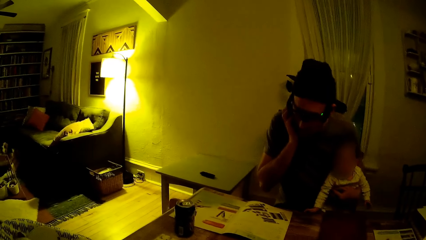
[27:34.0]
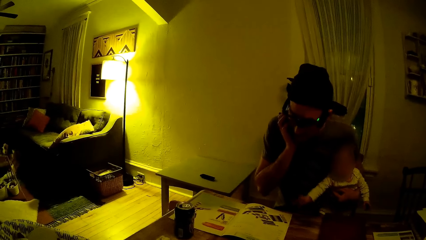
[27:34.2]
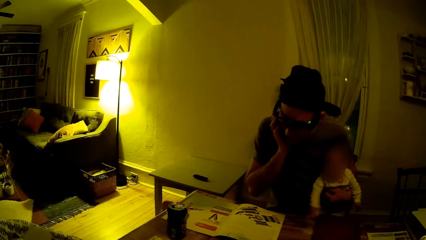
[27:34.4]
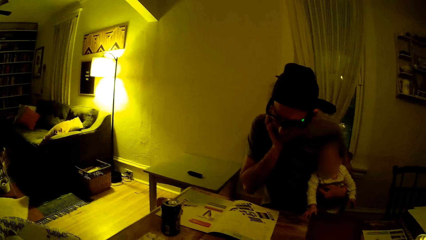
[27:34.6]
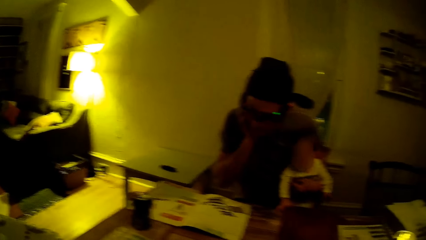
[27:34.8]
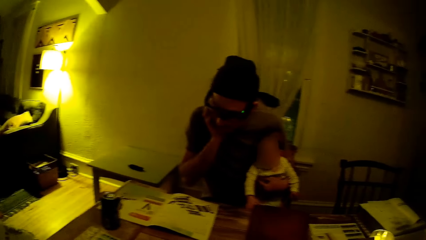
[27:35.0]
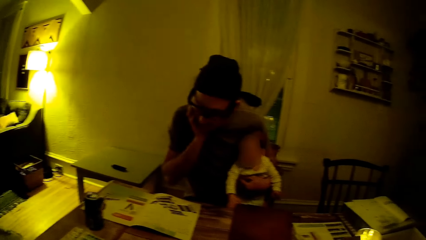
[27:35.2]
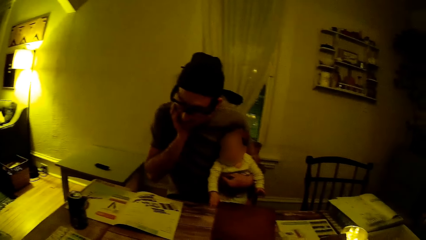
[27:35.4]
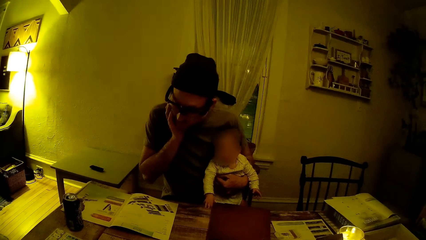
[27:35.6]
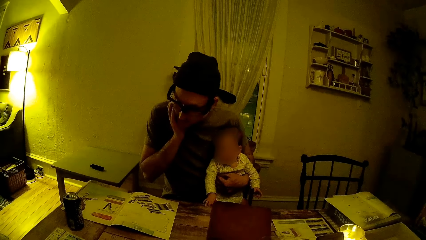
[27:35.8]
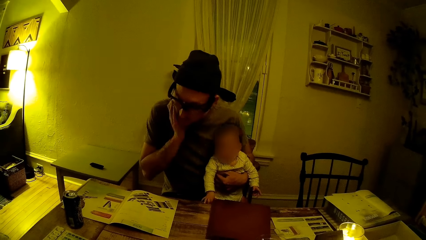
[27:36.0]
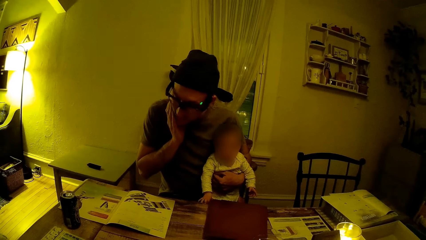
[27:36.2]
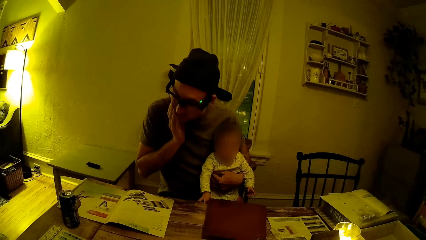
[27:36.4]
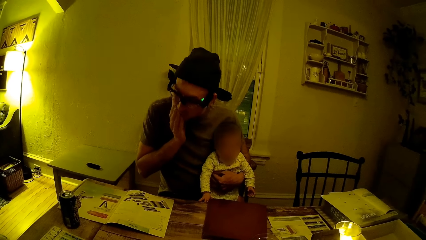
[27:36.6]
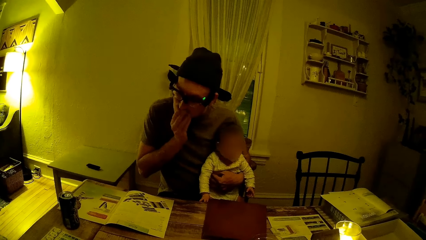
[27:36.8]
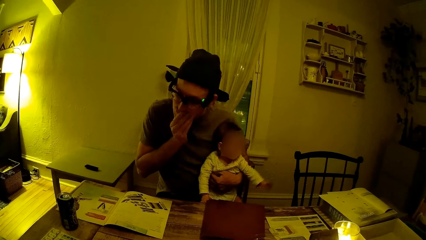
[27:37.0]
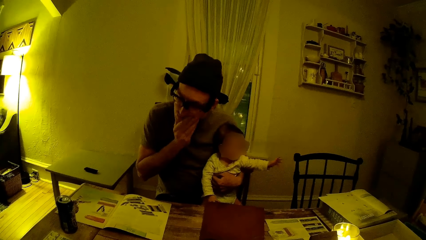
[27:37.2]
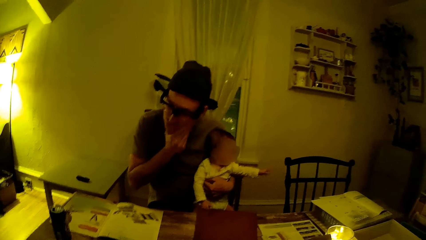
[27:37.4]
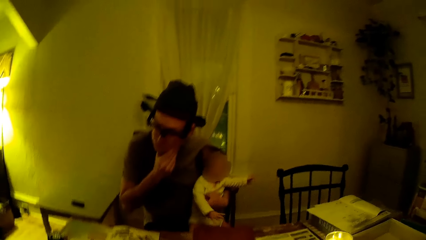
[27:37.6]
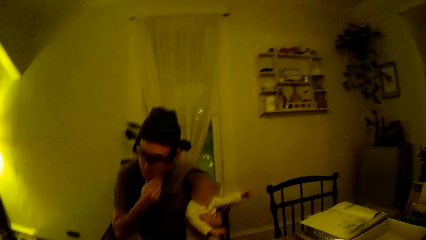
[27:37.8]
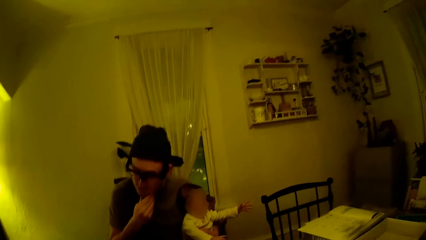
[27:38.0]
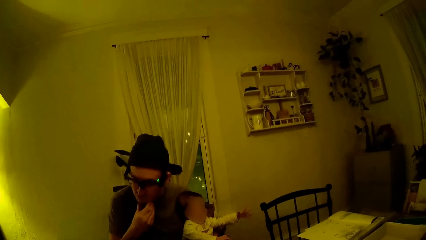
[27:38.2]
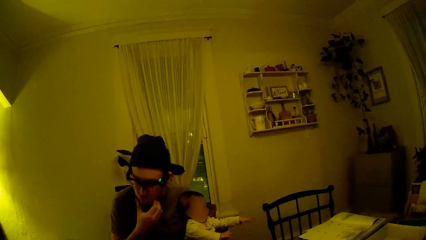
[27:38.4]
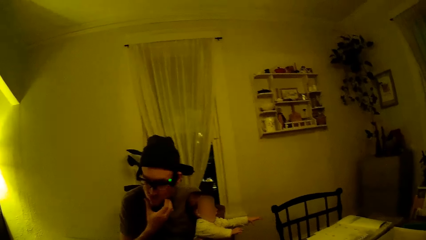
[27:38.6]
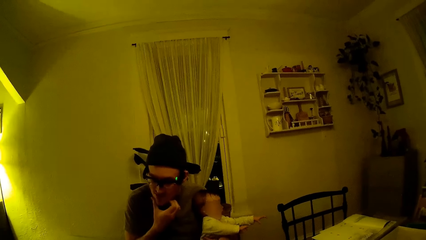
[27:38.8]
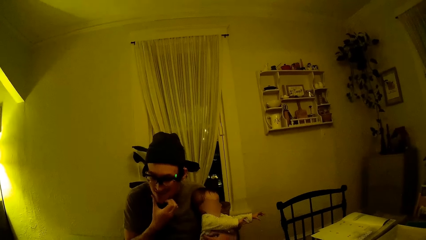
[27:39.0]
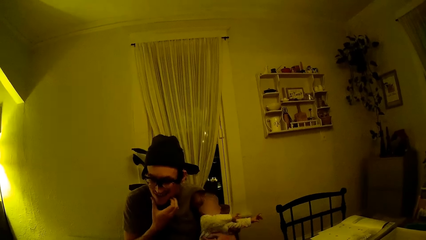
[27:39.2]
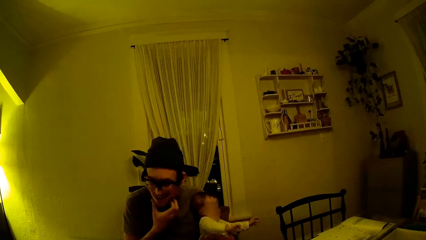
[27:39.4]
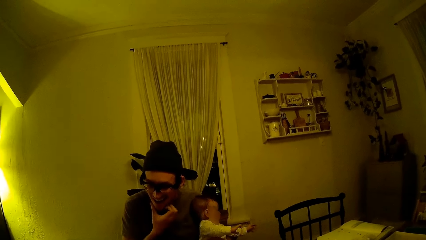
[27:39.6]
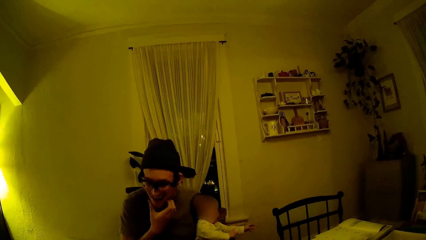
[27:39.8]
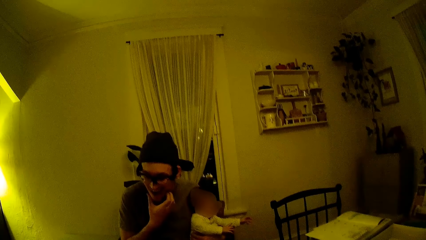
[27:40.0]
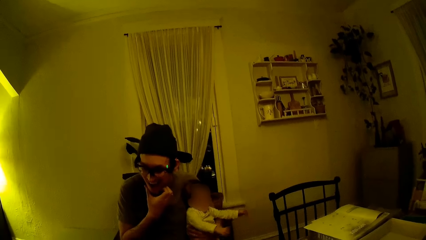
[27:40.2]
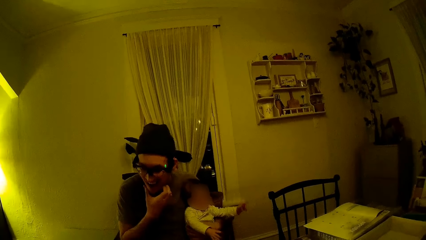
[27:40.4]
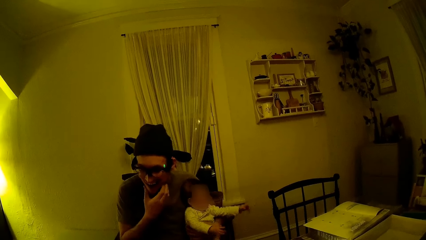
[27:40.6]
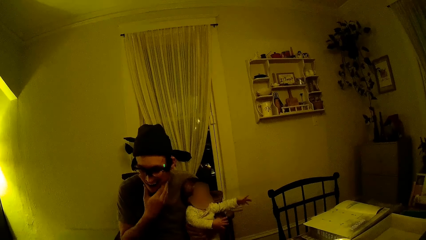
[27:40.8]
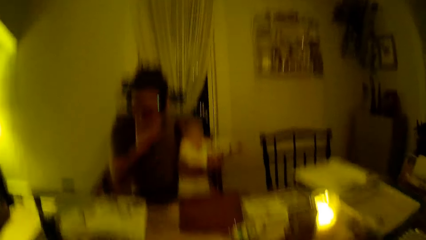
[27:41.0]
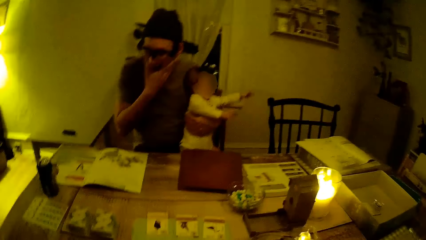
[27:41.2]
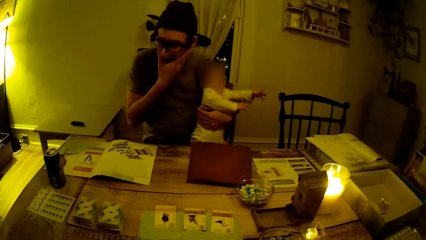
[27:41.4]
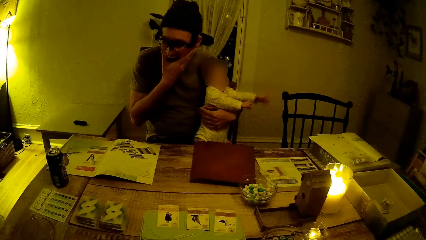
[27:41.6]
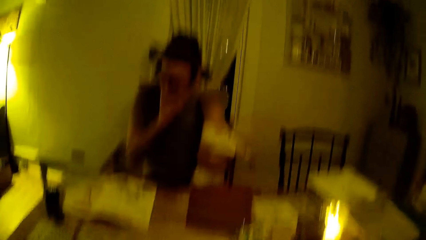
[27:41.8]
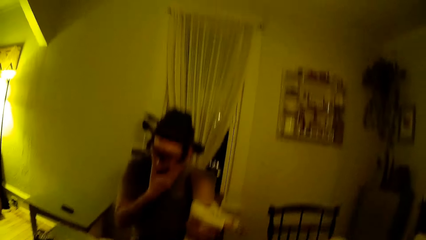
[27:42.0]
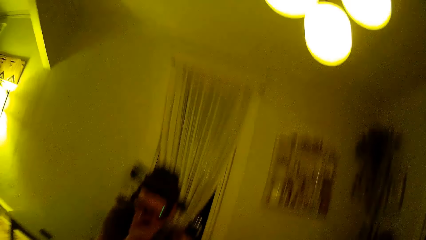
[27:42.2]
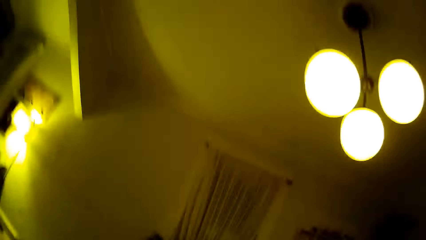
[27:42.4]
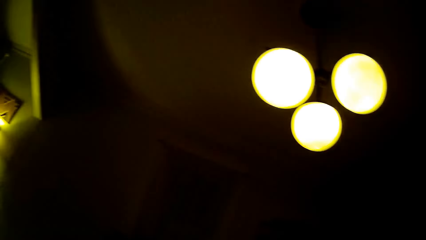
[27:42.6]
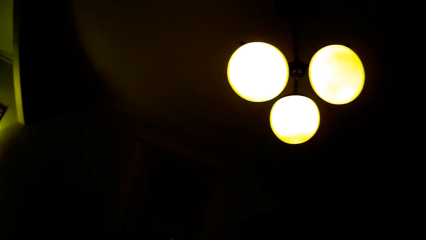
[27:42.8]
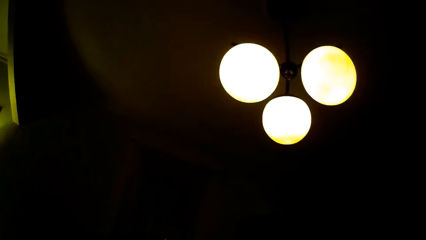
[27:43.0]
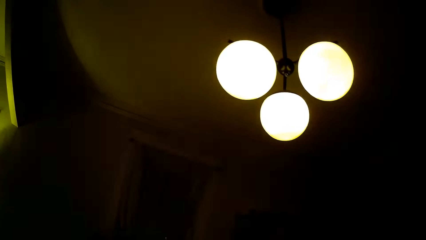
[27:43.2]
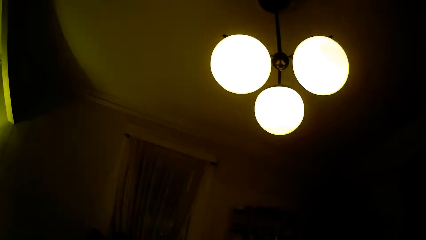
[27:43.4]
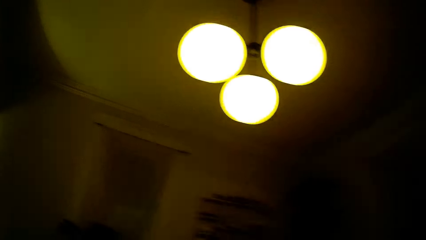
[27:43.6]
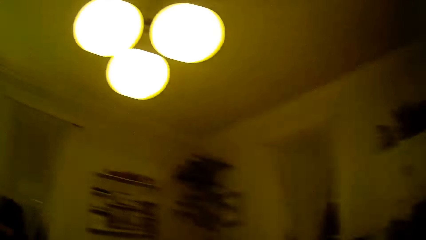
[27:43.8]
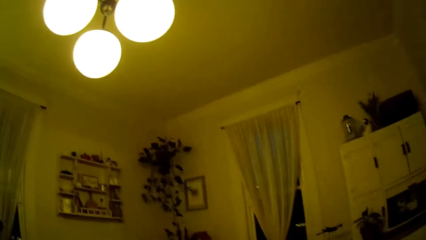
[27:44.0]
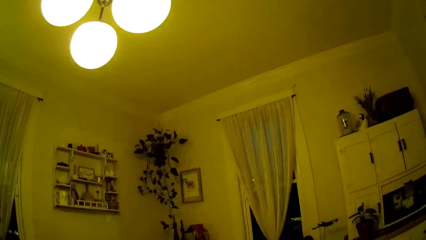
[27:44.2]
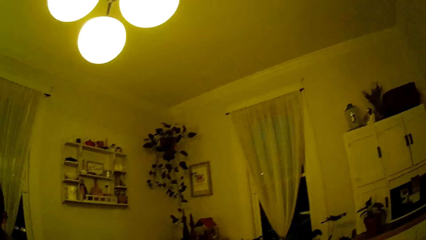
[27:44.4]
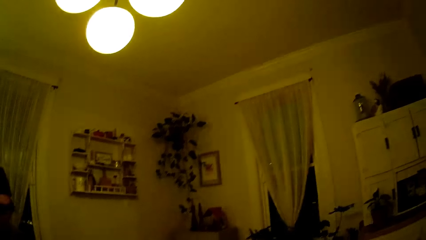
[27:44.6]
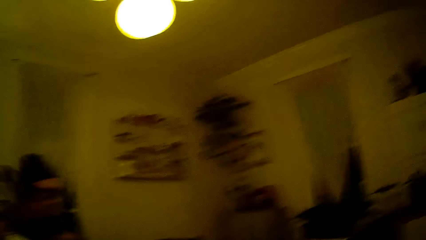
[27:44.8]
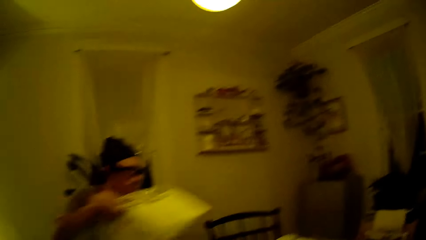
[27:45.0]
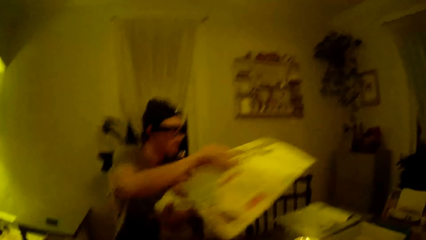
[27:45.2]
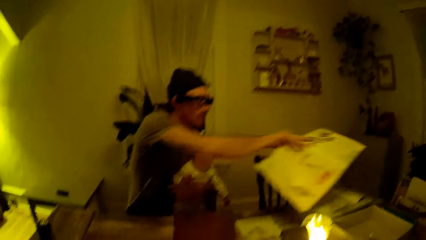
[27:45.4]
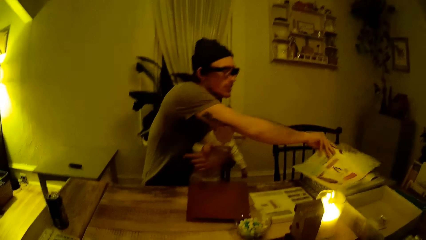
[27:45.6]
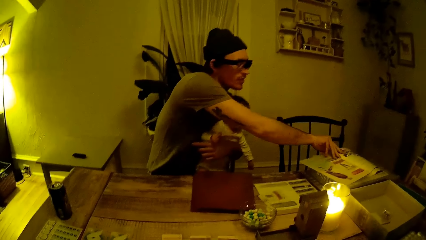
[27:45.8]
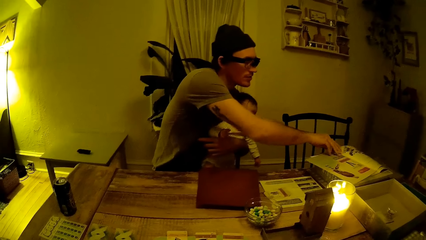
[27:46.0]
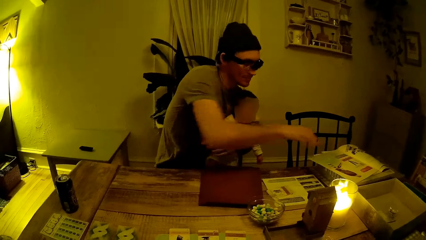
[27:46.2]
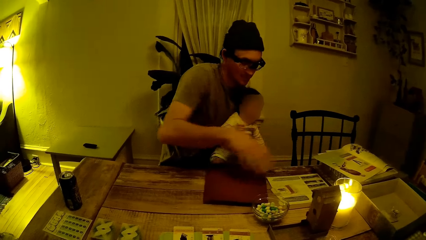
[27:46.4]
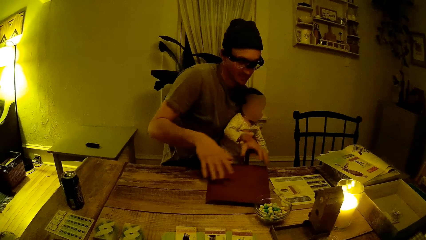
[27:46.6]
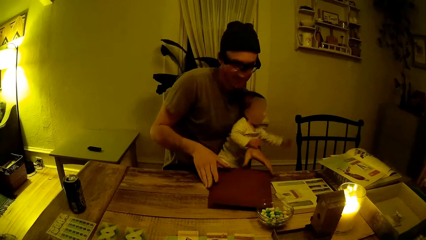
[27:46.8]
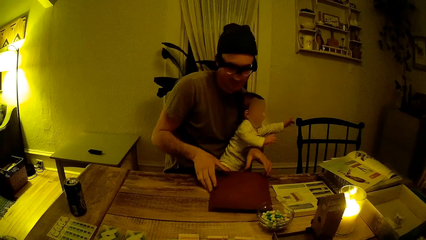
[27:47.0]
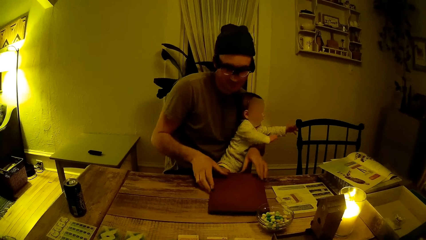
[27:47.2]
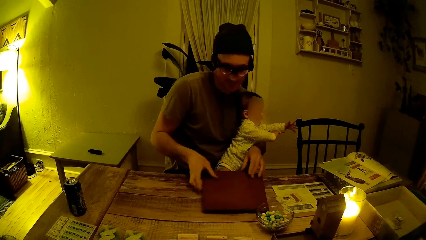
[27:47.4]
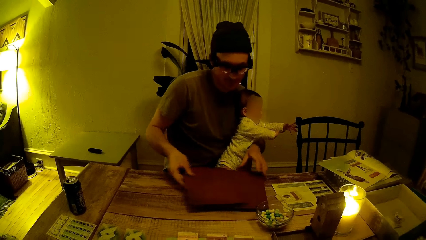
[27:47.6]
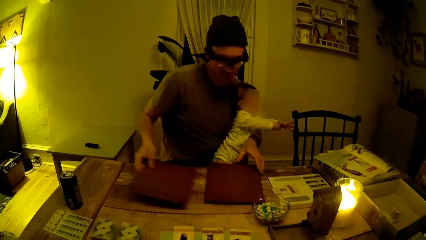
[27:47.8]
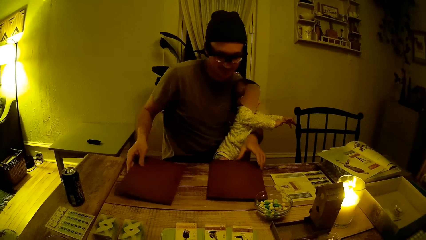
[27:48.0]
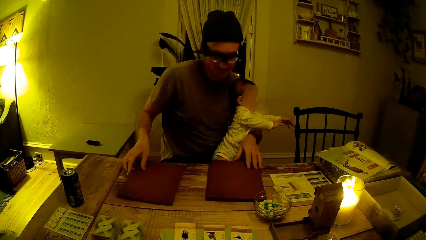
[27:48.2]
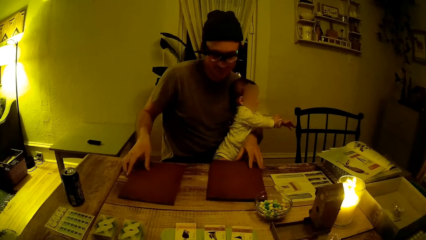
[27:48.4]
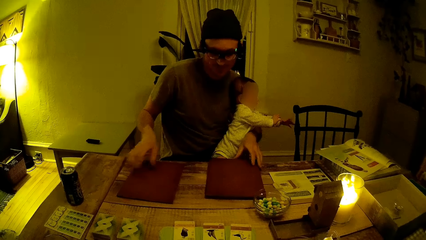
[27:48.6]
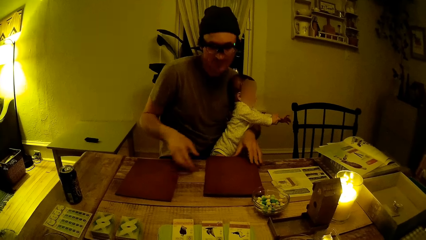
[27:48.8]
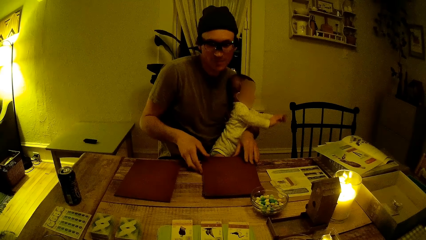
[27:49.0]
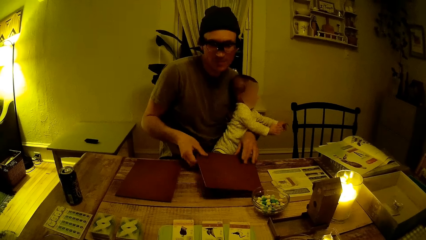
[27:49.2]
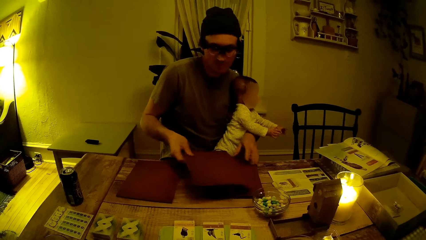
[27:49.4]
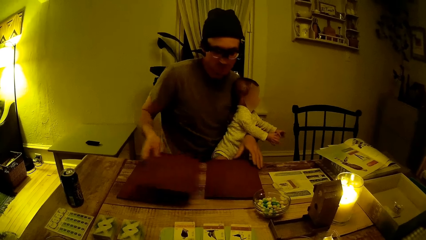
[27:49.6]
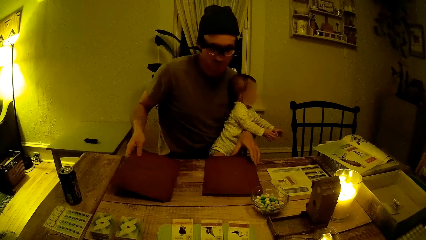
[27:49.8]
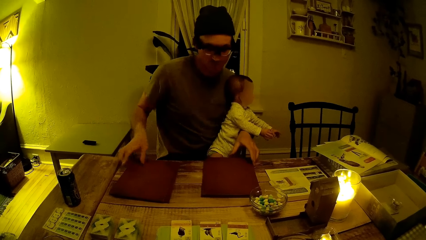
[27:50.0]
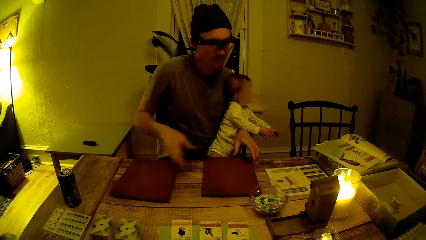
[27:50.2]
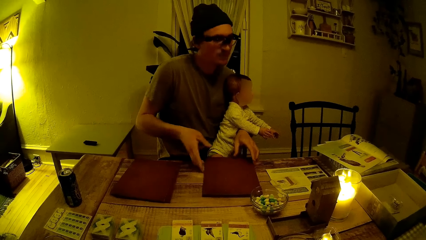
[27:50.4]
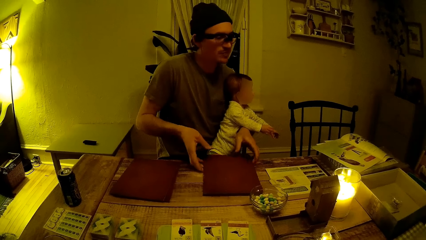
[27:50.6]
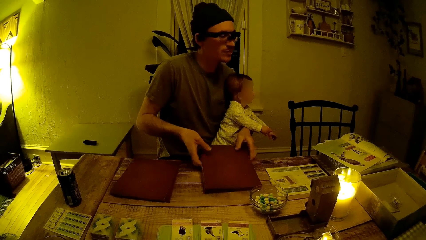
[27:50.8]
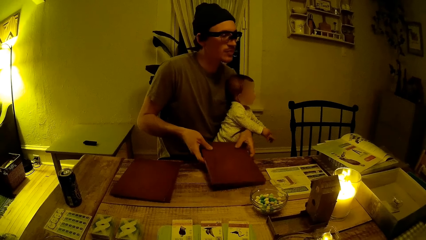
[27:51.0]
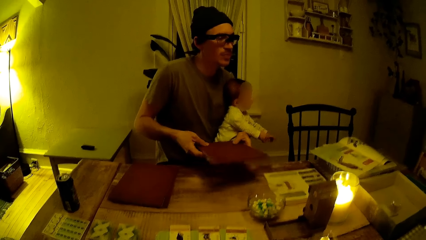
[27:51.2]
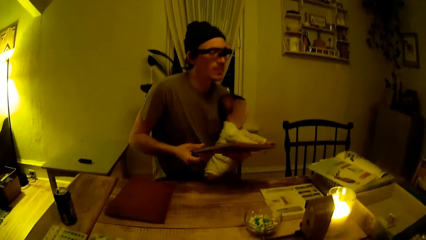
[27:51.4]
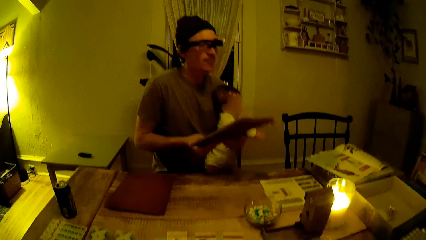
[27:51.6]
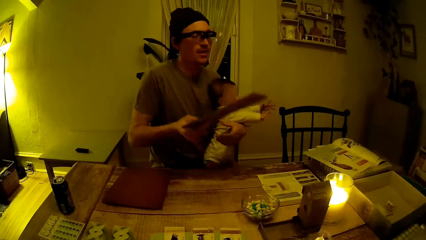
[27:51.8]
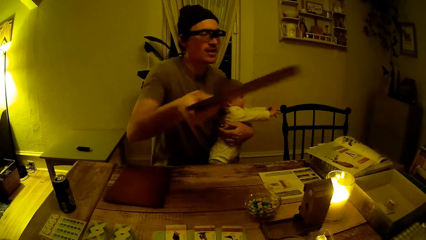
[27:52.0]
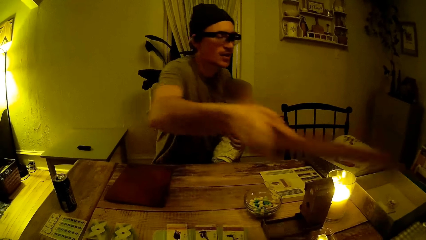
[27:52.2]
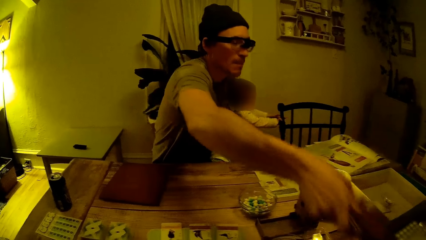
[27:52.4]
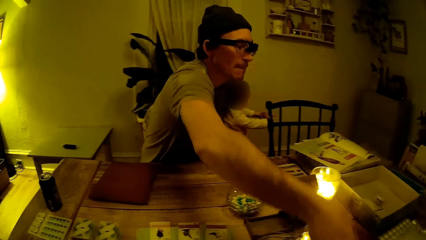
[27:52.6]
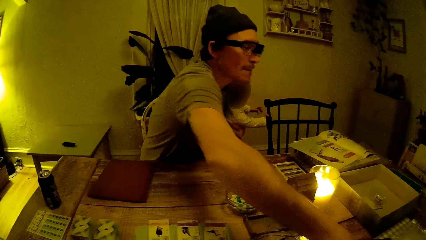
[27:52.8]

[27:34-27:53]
The camera wearer looks around the house. The man moves his right hand on the right part of his face to the left part of his face. The baby wiggles his left hand. The man scratches his jaw with his right hand. The baby wiggles both hands. The man places a magazine on a book on the table with his right hand, moves a brown book with his right hand to the table, places another brown book with his right hand on the brown book that is on the table, places his right hand on the brown book on the table, picks up the brown book with both hands, removes his left hand from the brown book and stretches the brown book in his right hand. The baby reaches for a seat with both hands and holds the seat with his right hand.
